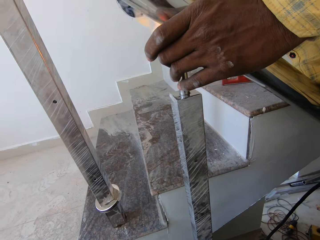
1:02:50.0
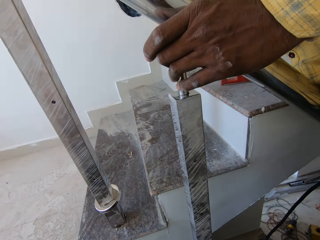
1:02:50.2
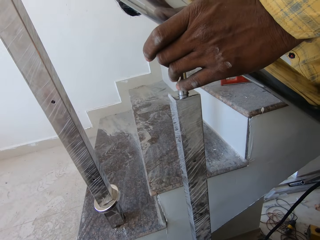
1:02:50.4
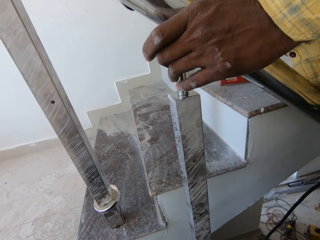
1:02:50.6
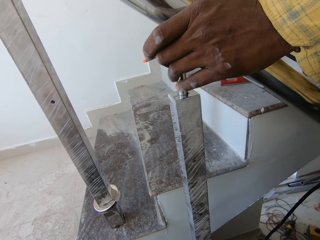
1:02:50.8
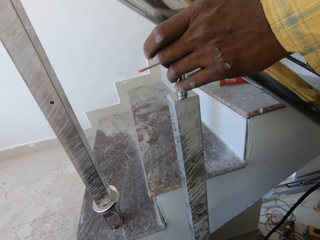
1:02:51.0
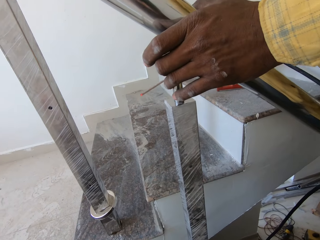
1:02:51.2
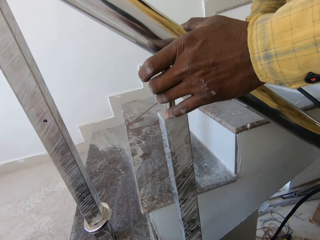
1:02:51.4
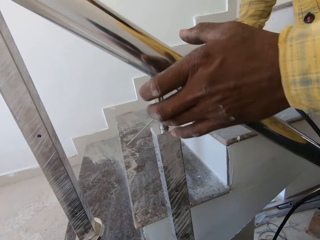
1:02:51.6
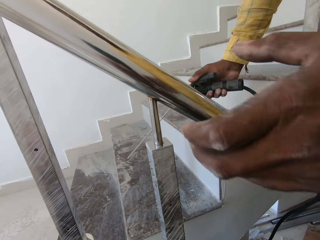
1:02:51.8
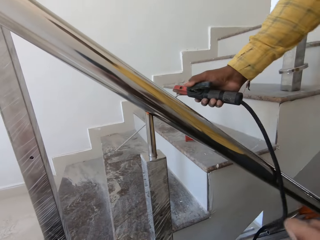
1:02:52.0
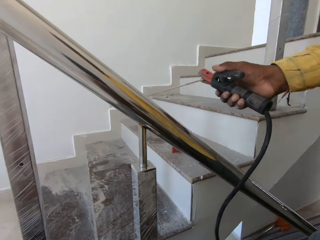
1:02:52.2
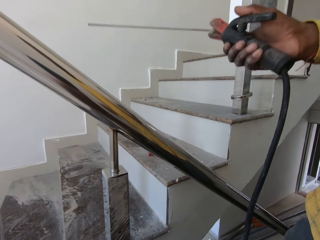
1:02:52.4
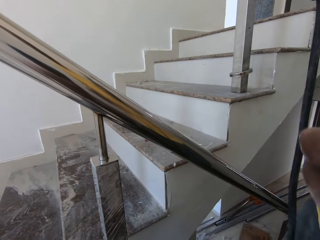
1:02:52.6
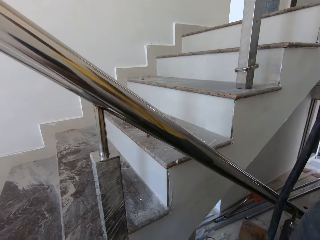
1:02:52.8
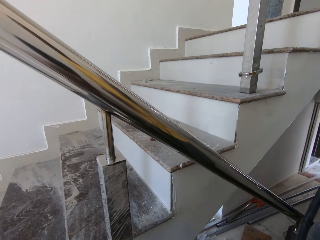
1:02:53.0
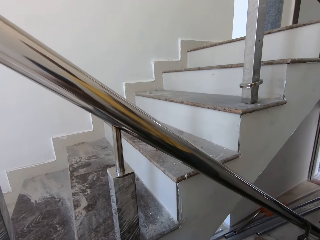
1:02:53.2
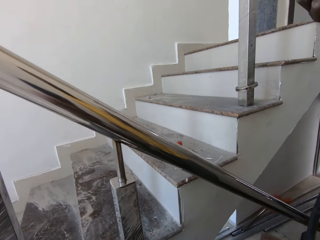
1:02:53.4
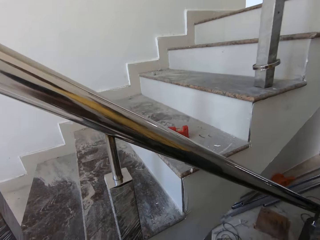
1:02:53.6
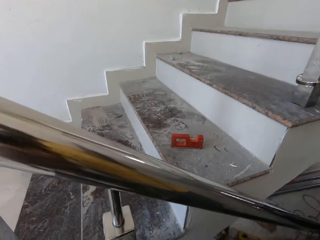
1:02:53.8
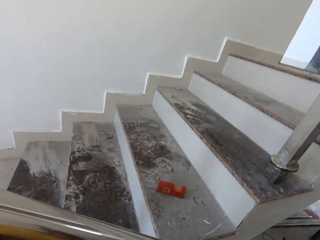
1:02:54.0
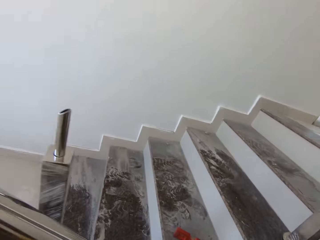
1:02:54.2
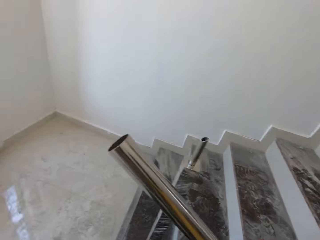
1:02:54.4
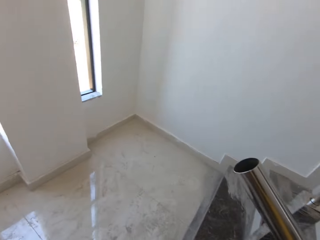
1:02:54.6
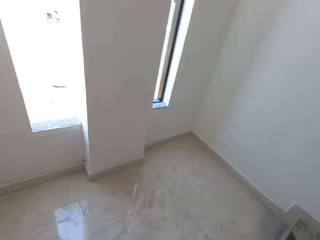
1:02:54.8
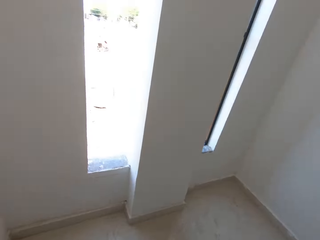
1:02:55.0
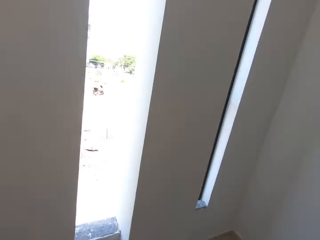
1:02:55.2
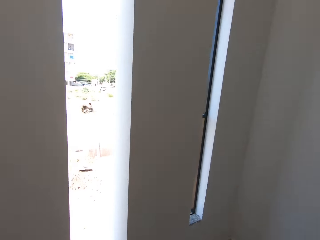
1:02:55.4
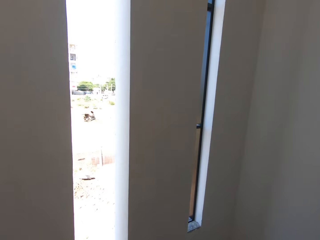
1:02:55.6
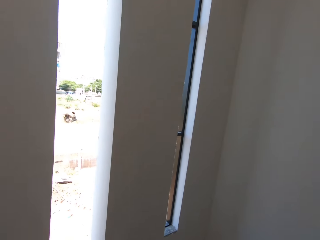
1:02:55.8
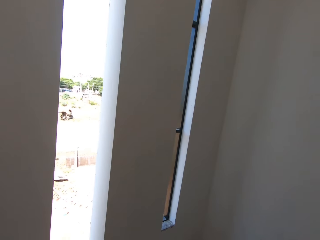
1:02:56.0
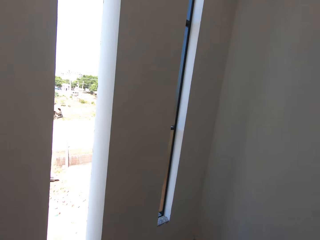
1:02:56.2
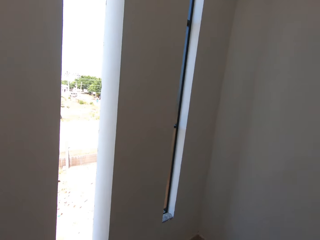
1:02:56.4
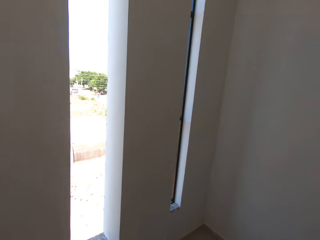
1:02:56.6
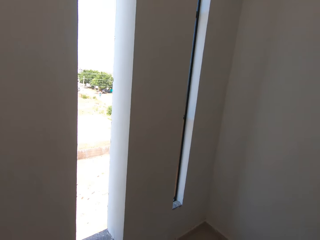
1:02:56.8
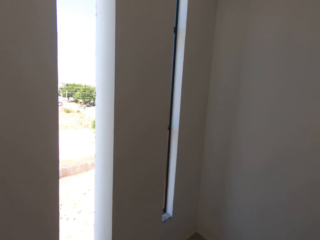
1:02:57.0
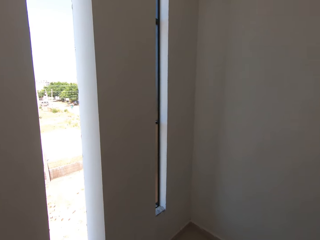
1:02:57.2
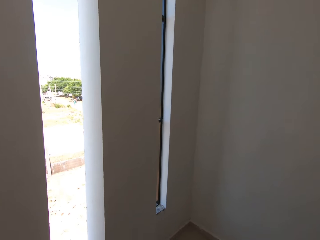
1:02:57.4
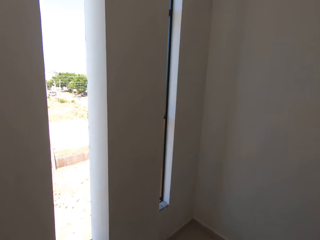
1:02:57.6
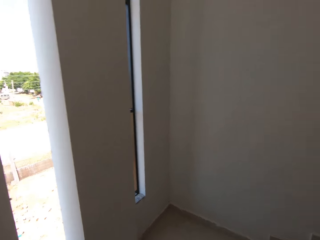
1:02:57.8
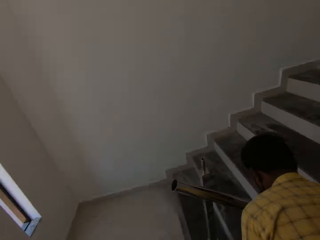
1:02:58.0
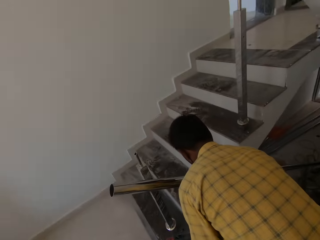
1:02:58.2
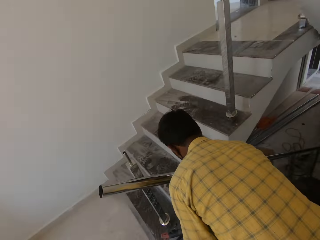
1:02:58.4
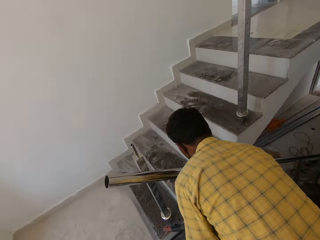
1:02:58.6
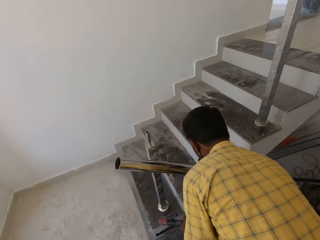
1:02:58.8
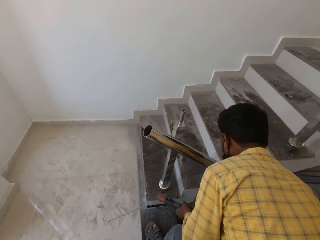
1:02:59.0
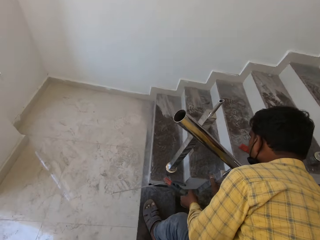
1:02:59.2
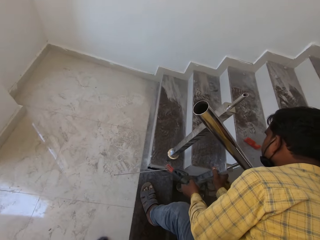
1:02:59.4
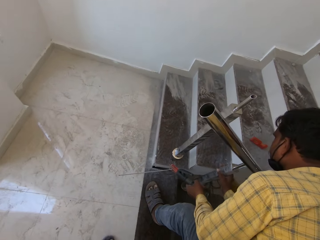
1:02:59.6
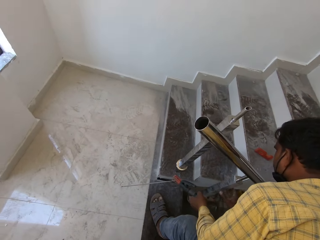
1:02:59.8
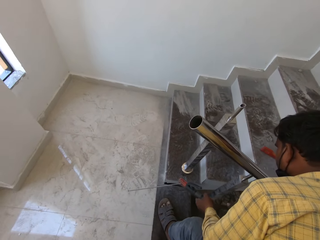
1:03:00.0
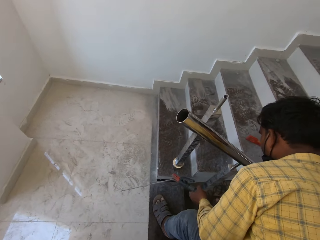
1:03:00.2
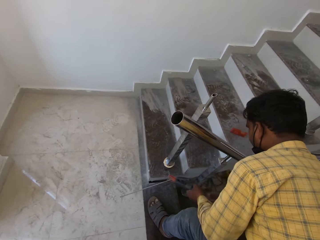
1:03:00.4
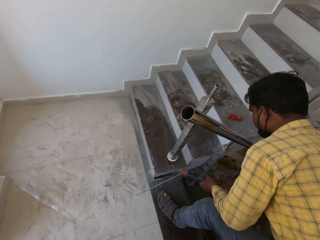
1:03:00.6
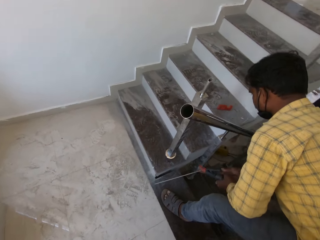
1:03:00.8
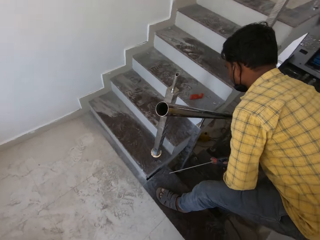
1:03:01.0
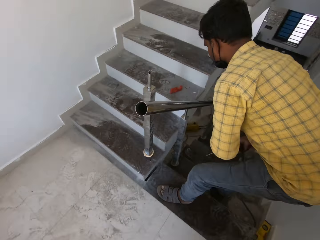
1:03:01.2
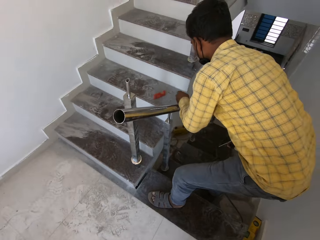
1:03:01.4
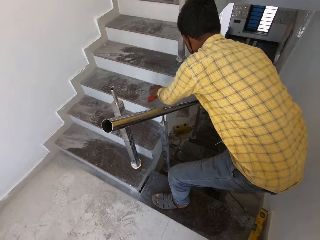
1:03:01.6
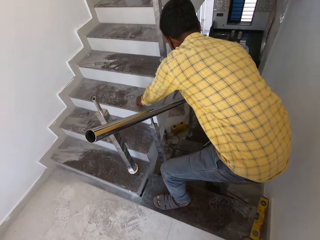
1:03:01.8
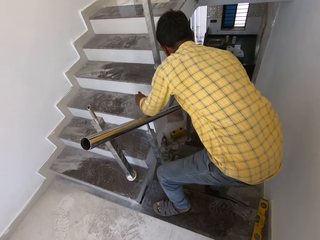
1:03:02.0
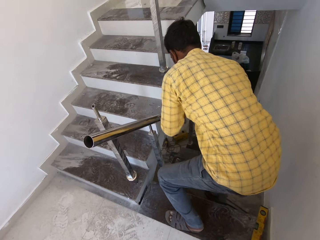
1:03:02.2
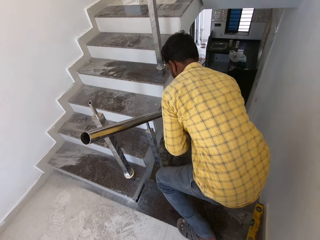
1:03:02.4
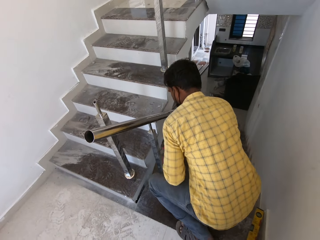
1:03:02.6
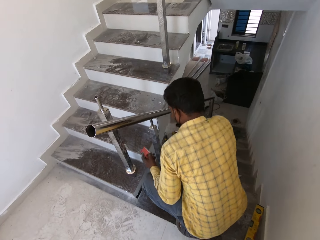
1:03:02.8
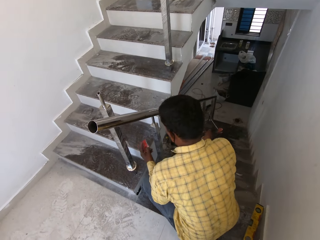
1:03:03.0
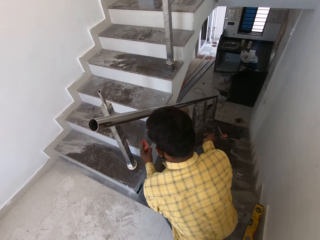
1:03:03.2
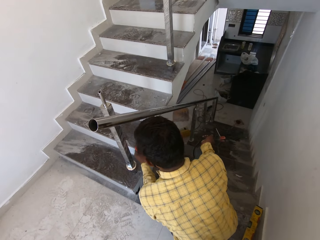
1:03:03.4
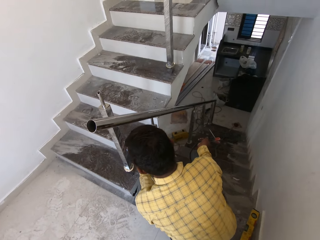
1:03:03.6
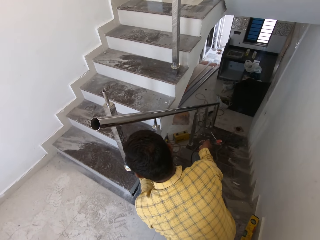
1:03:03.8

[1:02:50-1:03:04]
The camera wearer looks around. They turn around. They look around. A man touches the steel spindle with his right hand. He passes the welding torch to his right hand from his left hand. He picks up the spirit level from the stairs with his left hand.

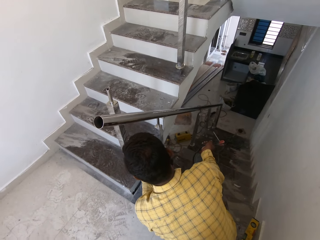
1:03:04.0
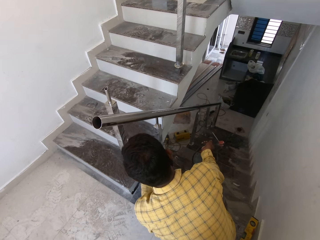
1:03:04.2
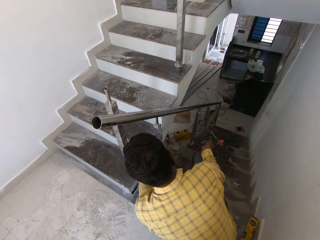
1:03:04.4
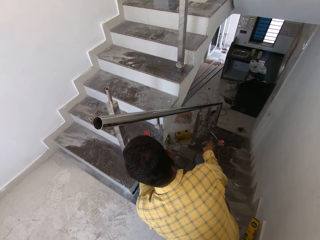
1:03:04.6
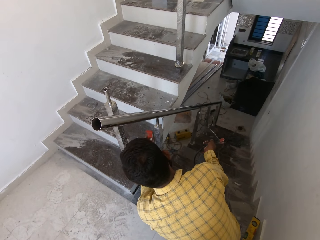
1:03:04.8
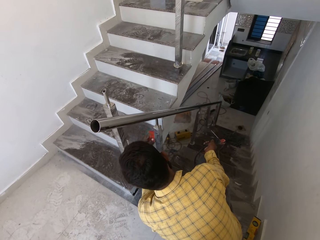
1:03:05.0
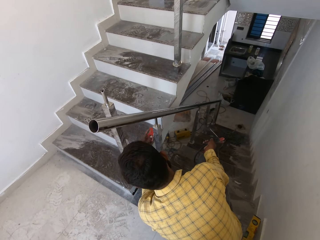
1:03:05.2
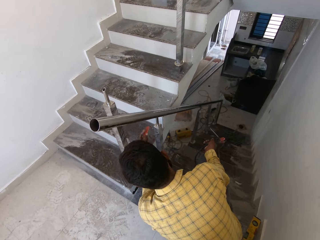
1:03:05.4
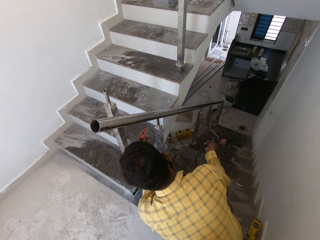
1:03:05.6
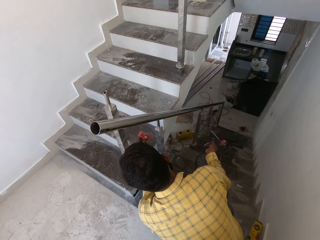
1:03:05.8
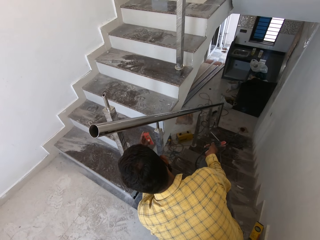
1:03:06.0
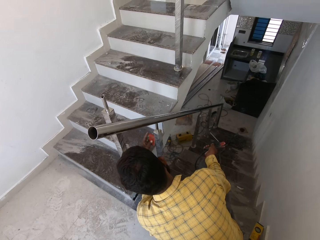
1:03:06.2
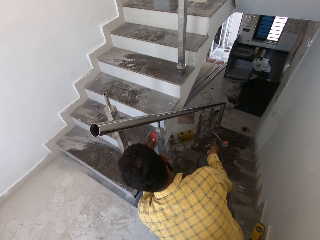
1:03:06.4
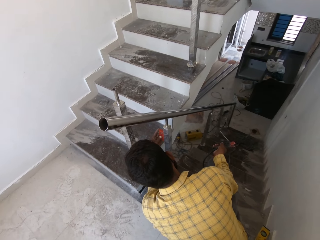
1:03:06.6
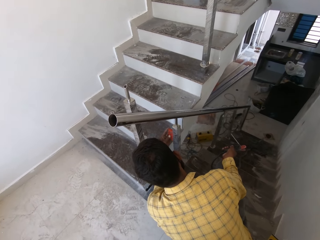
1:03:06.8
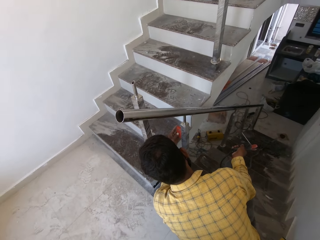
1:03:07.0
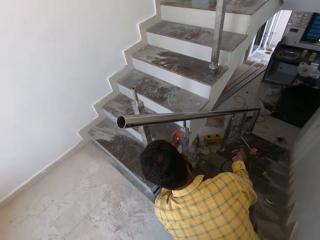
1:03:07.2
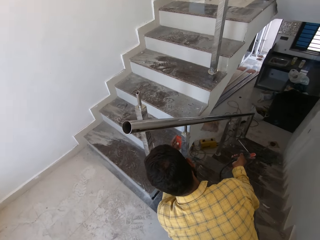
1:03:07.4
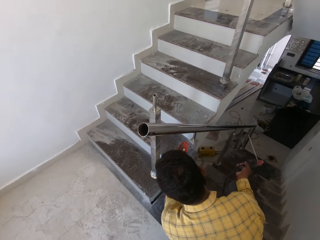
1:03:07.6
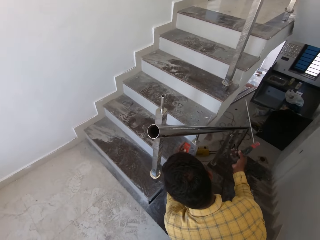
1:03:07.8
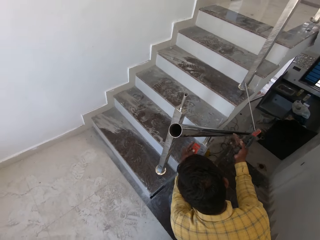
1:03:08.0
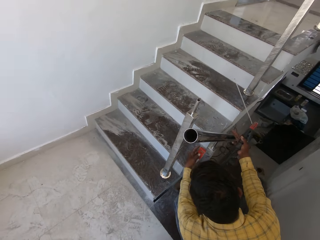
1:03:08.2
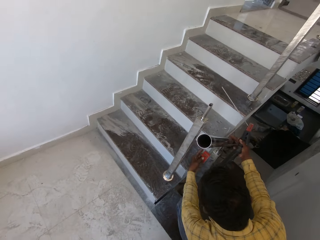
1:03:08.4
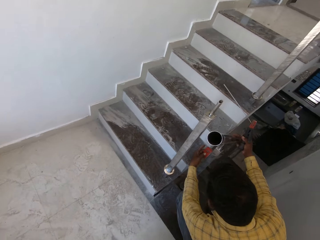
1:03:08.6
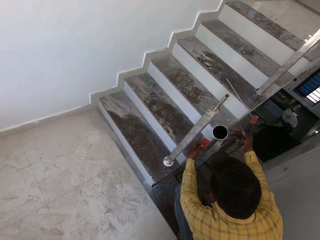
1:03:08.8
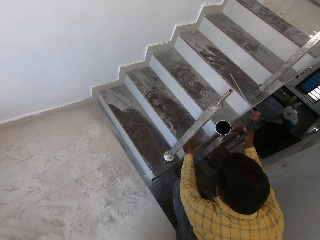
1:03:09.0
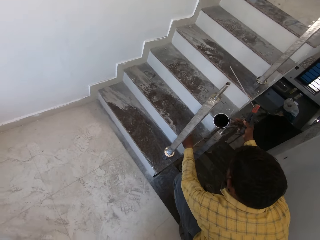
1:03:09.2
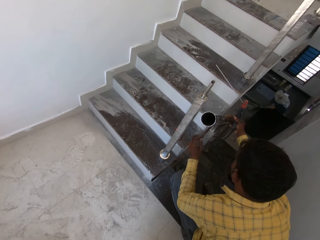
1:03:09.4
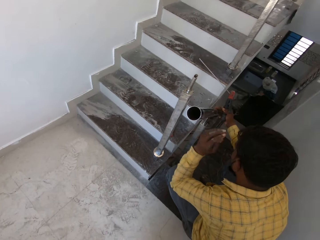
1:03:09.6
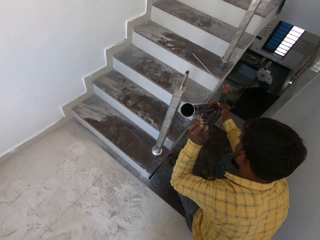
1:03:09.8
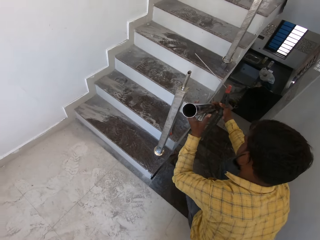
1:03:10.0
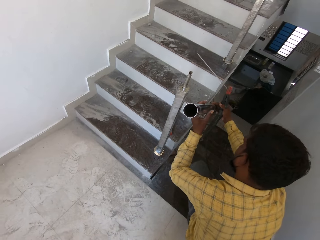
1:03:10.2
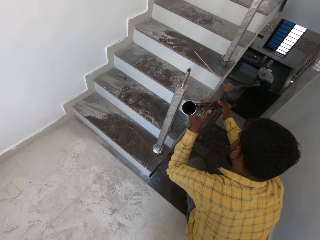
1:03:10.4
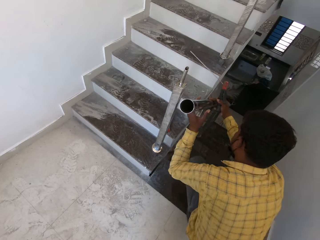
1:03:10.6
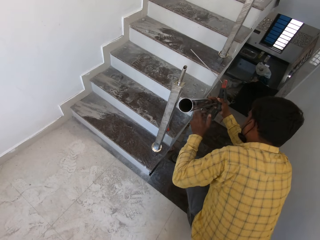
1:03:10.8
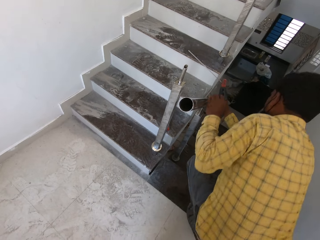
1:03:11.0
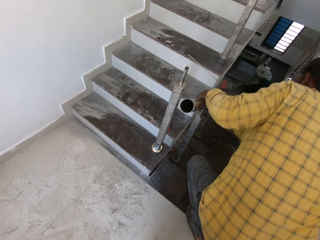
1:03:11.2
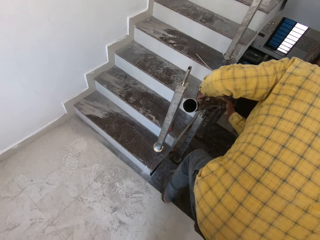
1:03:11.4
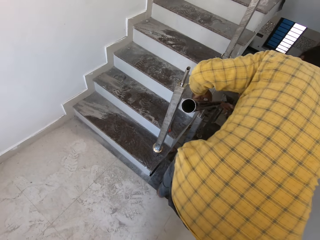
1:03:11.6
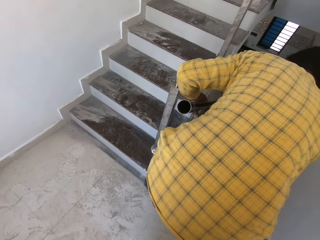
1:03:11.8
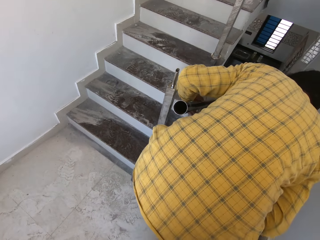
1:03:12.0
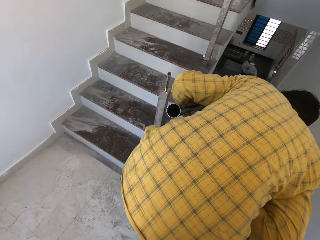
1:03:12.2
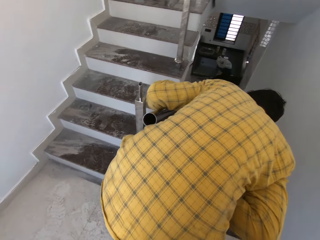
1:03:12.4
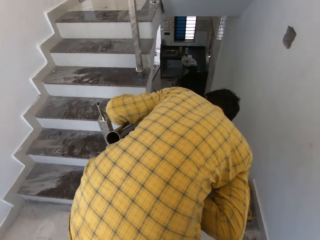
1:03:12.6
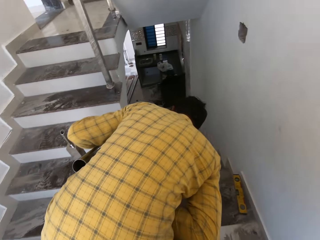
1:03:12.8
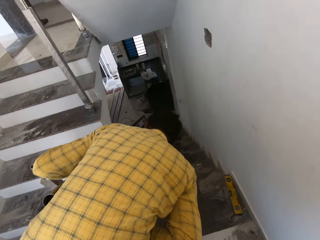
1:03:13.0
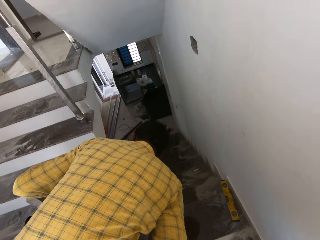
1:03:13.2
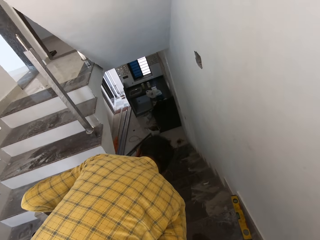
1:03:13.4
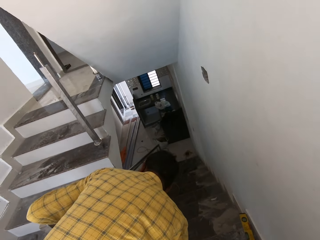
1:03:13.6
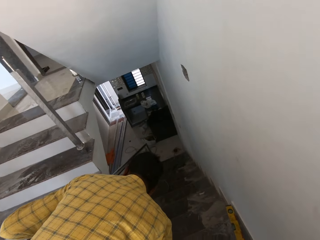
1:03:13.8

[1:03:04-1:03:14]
The man puts the spirit level on the steel spindle with his left hand. He uses the spirit level on the support rail. The camera wearer looks around. The man drops the spirit level on the stairs with his left hand. He holds the stairs rail with his left hand. The camera wearer looks around.
